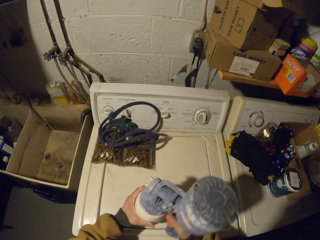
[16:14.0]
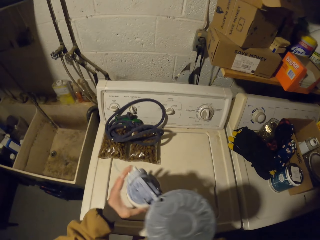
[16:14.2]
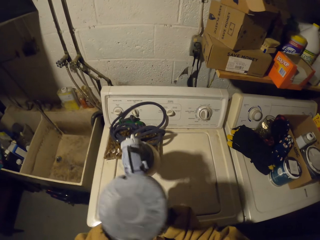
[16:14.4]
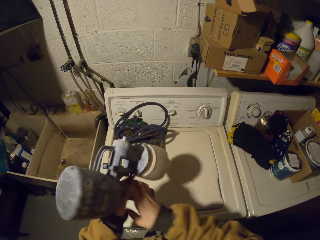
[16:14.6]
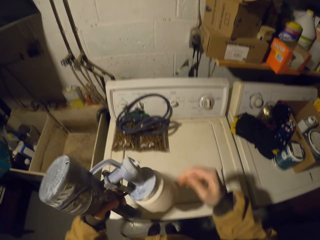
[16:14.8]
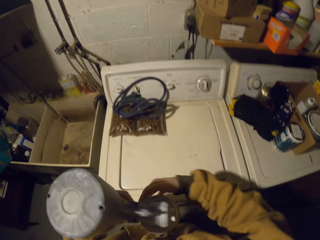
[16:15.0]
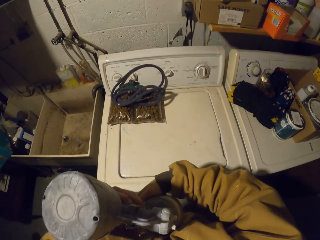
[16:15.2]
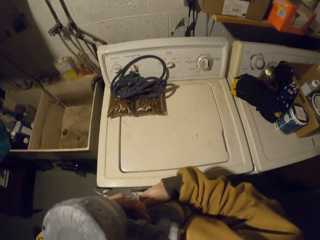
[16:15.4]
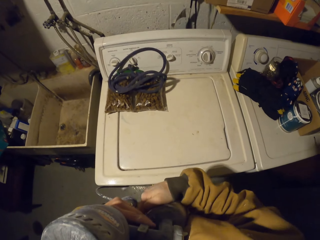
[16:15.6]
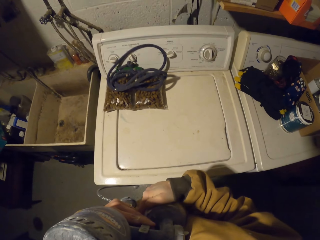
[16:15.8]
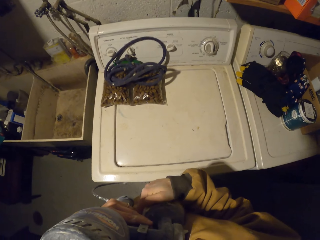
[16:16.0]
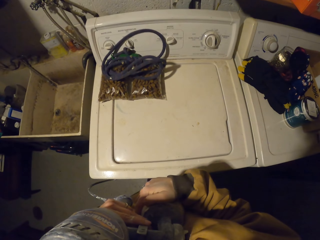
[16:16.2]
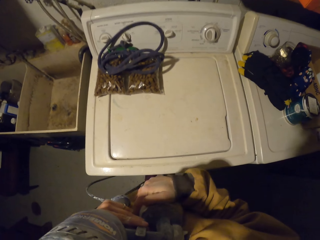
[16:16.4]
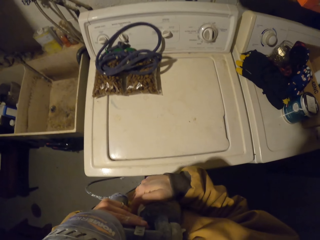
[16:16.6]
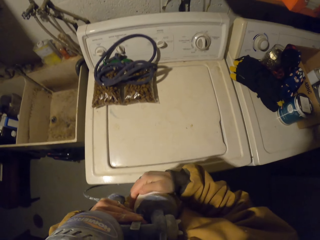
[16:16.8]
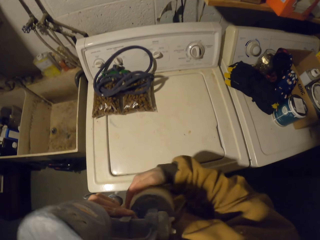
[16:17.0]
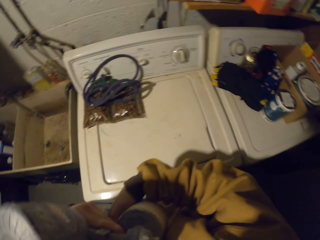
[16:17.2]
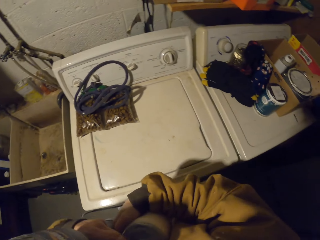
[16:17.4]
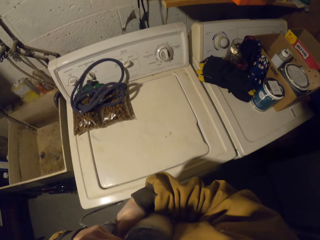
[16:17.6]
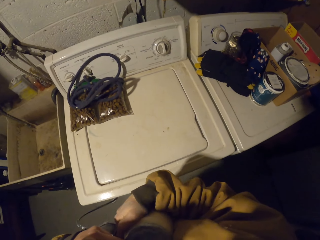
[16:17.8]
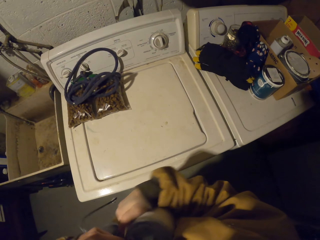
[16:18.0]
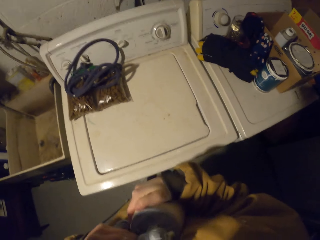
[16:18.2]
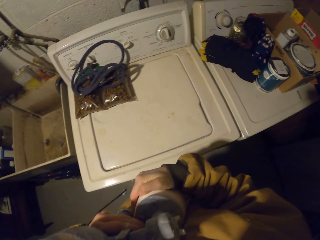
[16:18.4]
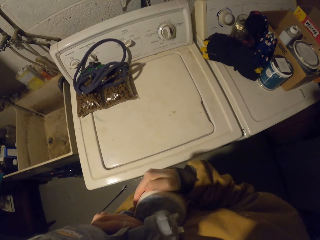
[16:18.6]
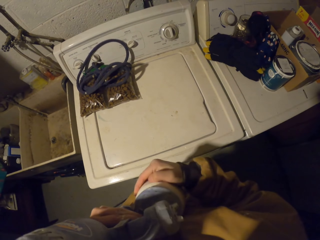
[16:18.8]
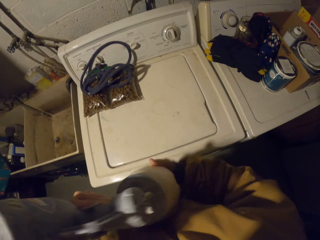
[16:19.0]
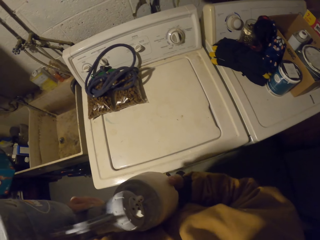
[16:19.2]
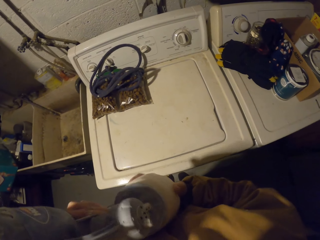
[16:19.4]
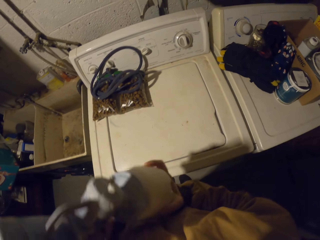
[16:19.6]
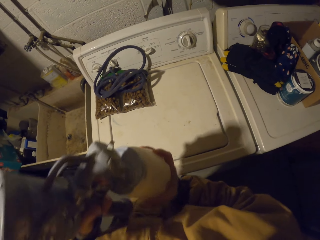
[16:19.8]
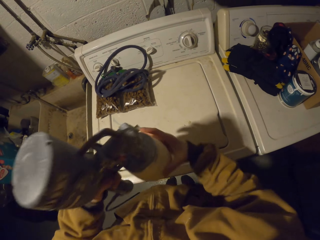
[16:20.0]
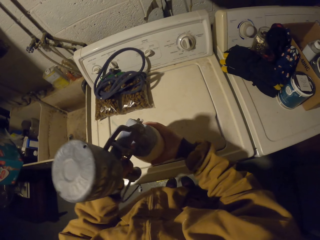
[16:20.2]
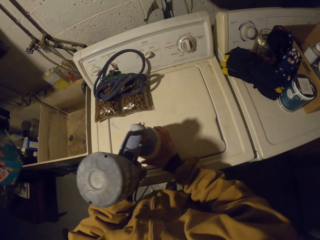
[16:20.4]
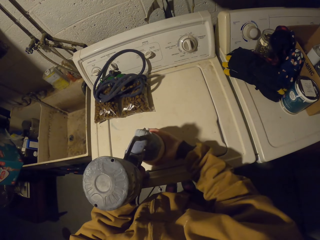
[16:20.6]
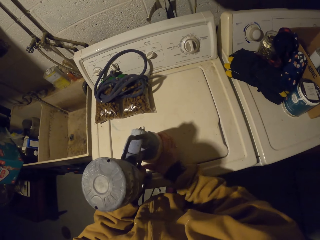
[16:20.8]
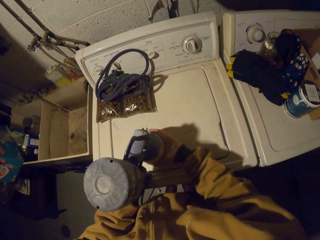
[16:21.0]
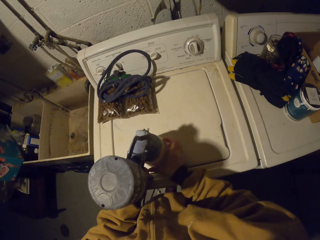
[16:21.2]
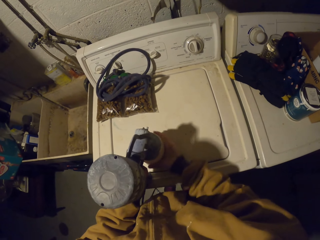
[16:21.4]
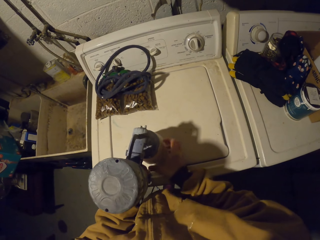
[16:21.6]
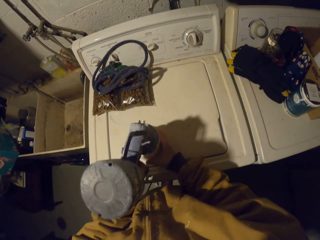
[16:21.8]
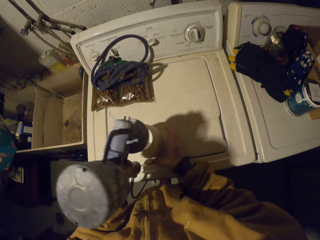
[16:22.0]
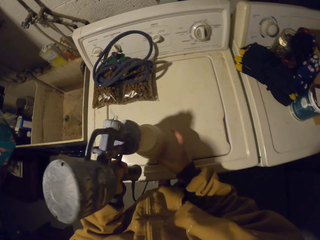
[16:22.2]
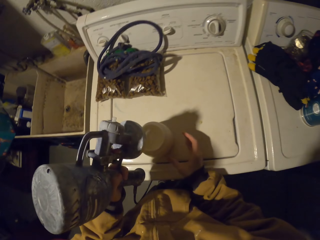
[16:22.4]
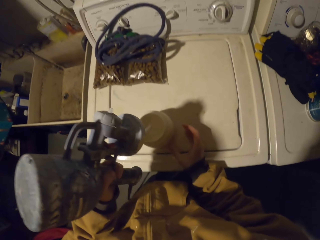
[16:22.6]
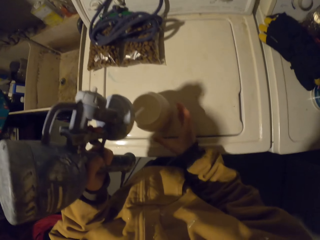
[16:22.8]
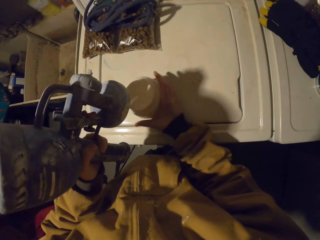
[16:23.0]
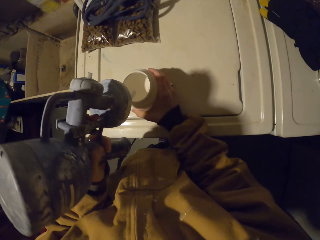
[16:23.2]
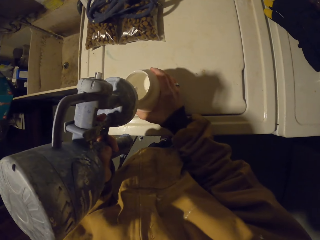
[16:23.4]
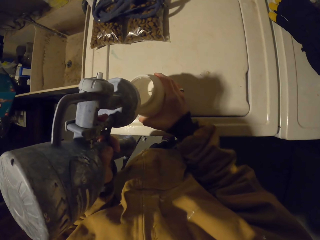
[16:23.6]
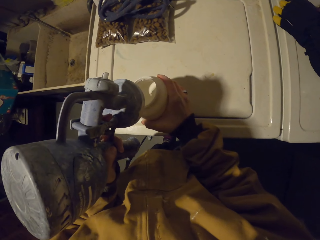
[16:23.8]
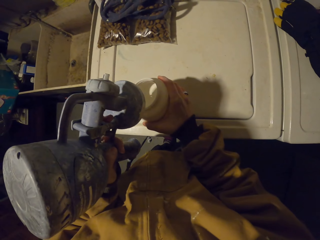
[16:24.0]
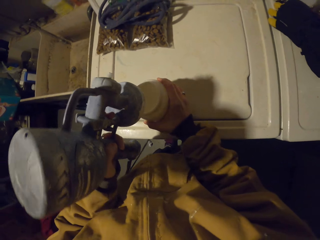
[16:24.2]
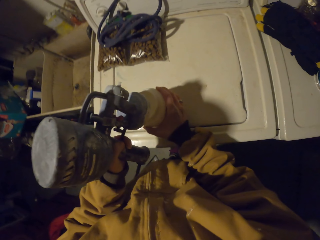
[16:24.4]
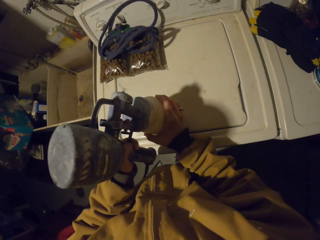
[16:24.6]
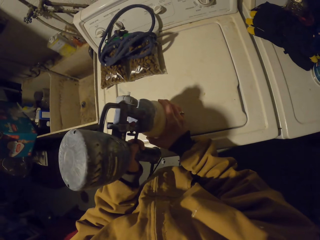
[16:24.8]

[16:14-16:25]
The camera wearer picks up the sprayer pump. They open the sprayer can or container. They open the container.

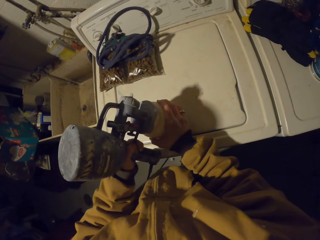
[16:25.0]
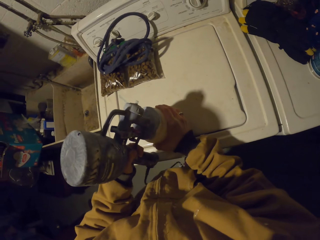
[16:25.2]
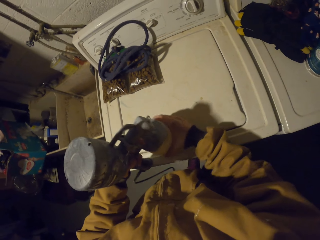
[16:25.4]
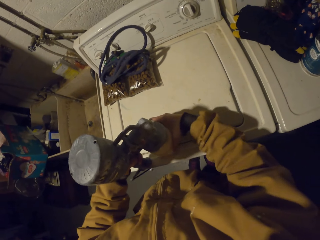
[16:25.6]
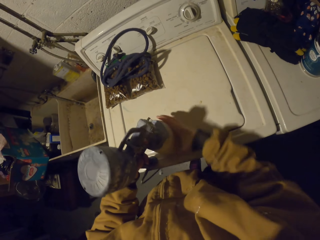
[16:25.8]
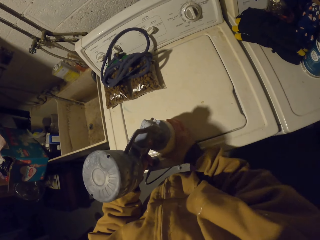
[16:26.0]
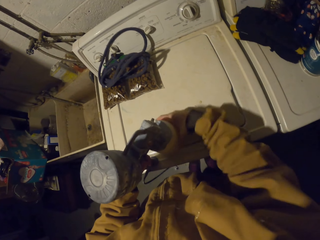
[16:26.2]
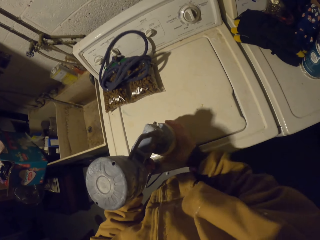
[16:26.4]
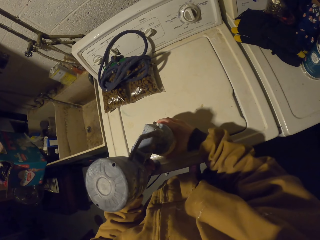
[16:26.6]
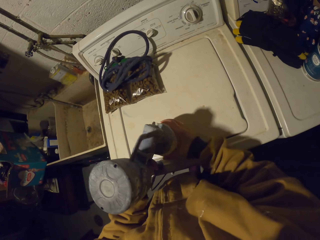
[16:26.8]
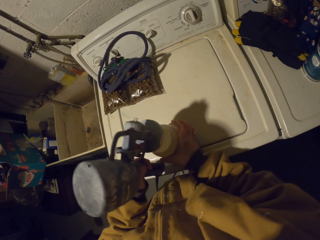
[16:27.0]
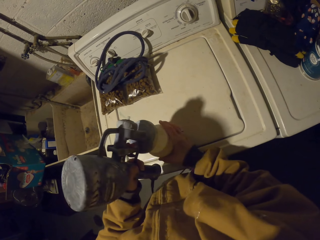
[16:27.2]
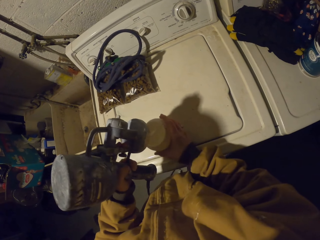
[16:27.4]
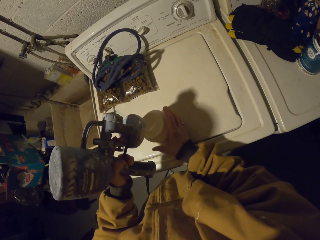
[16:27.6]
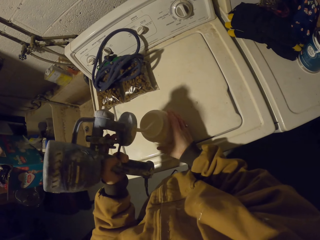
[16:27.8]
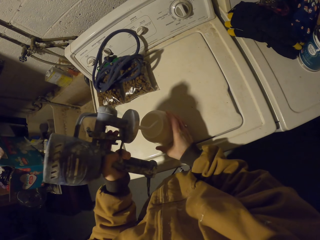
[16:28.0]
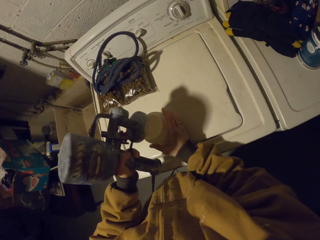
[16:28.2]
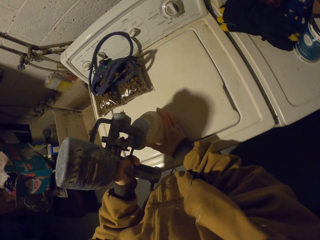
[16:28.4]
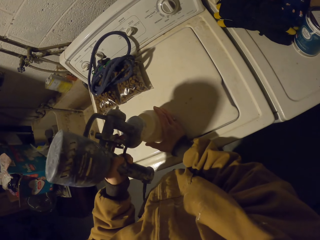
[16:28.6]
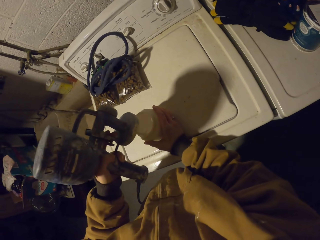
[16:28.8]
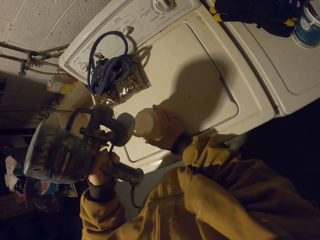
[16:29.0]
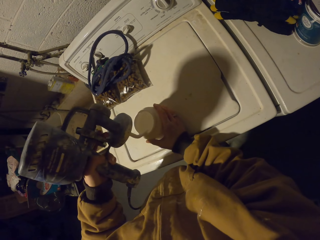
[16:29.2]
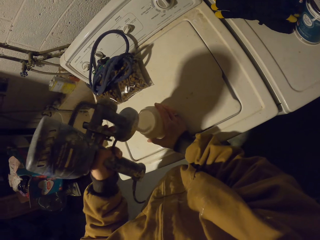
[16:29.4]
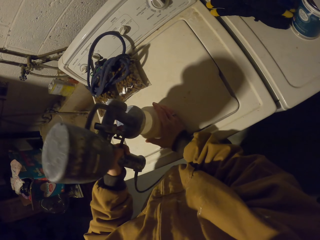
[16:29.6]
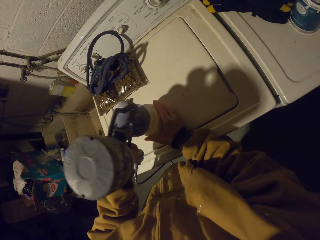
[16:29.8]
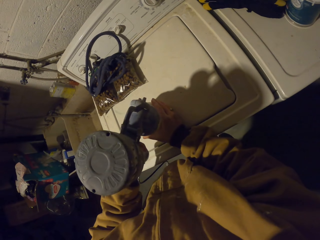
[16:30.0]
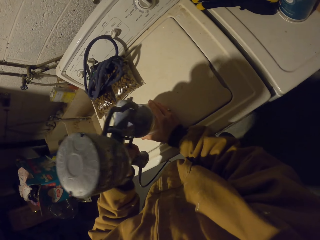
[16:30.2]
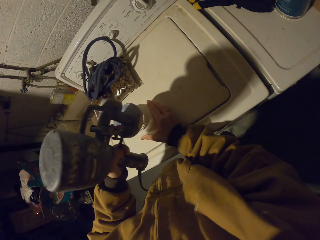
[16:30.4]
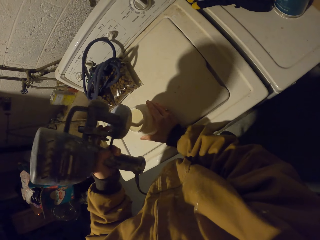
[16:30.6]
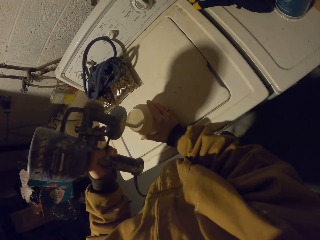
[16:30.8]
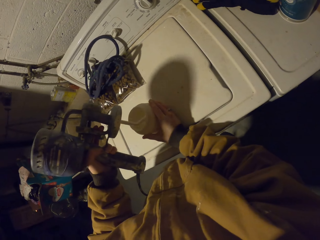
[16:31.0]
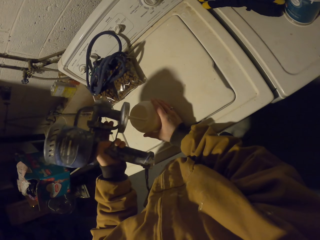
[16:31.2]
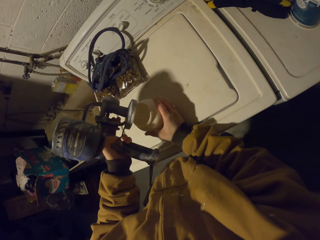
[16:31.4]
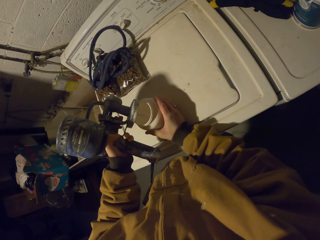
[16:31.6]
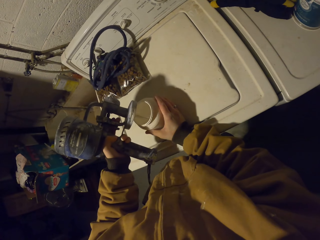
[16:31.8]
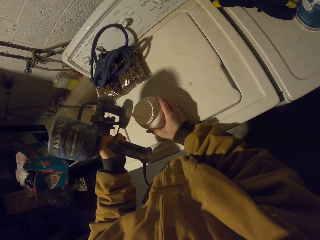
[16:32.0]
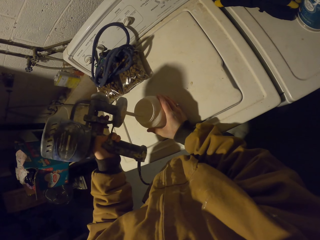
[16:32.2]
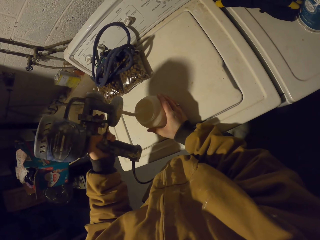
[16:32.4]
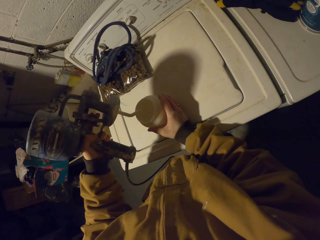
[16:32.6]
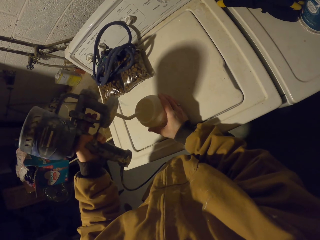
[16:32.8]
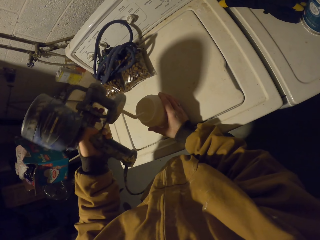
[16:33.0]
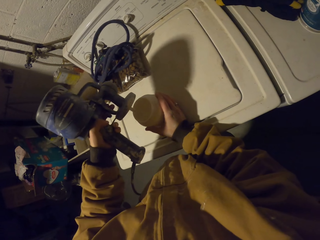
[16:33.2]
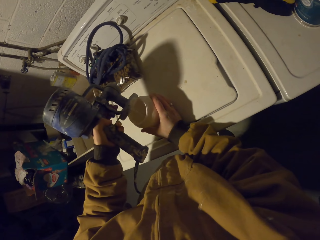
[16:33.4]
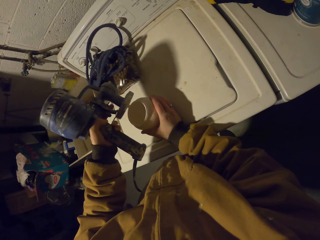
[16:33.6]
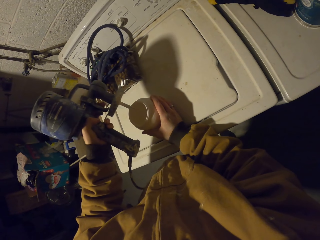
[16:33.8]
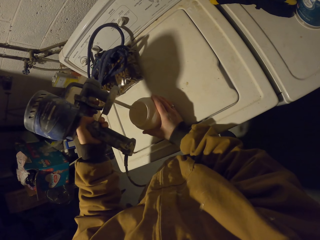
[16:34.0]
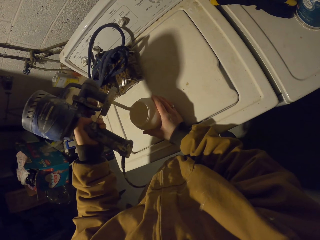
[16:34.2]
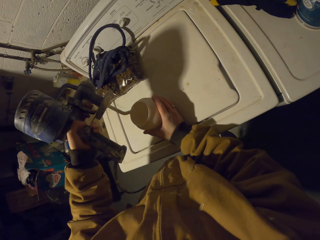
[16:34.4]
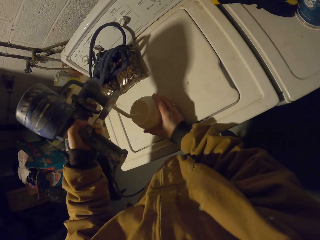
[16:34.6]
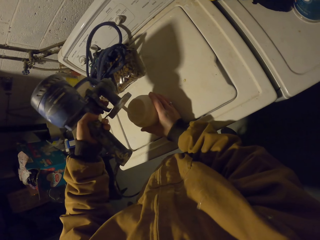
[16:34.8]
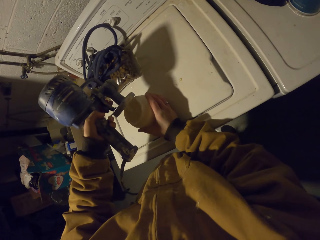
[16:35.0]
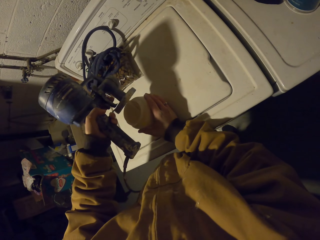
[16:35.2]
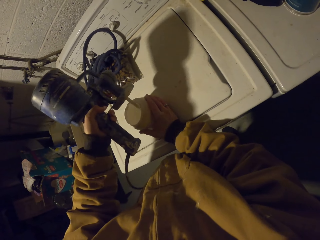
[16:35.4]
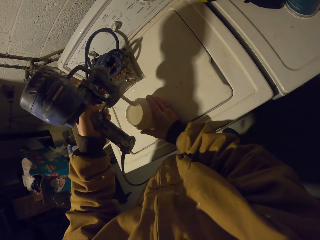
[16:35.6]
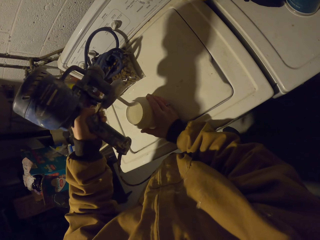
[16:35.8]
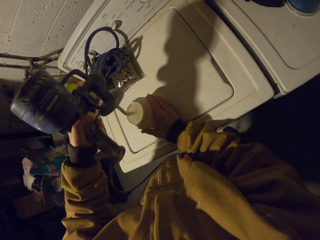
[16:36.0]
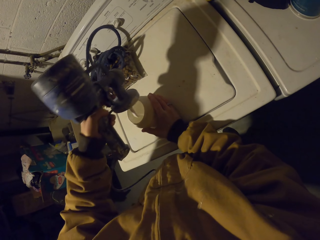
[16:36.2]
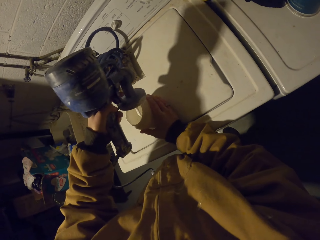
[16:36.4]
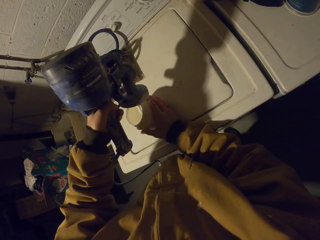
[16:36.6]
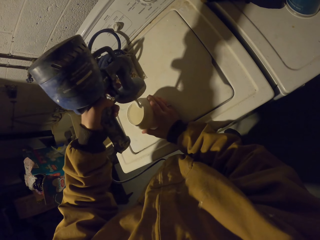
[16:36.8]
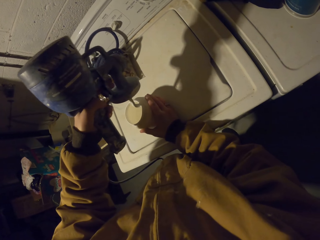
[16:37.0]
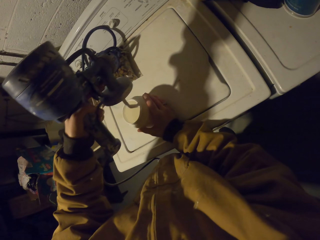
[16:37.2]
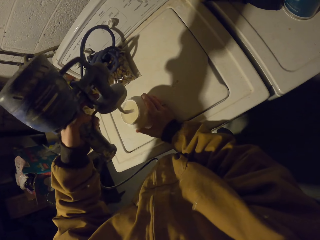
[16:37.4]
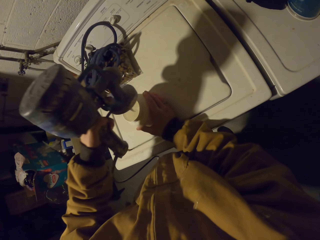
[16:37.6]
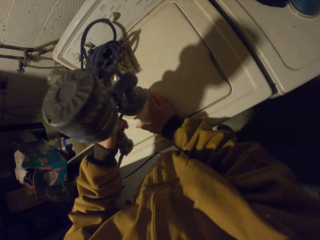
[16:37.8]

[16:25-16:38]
The camera wearer fits the container on a gun. They wipe paint from the gun repeatedly.
